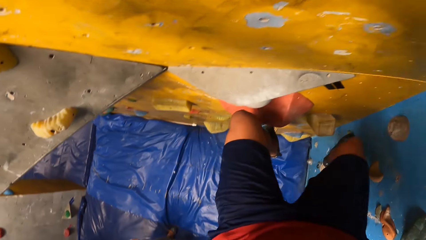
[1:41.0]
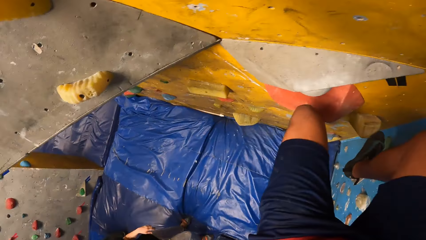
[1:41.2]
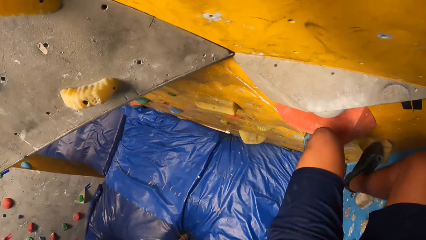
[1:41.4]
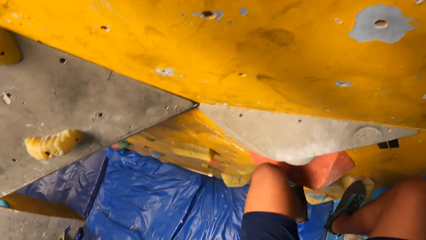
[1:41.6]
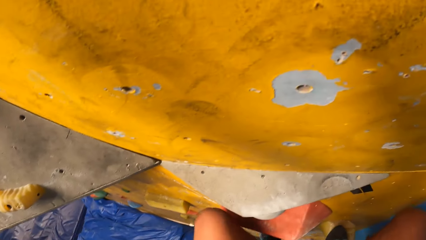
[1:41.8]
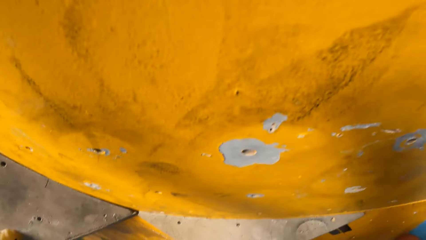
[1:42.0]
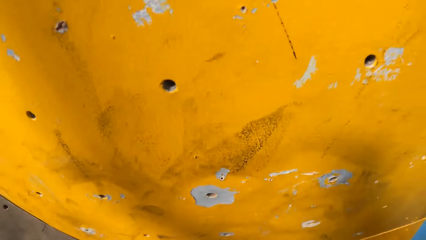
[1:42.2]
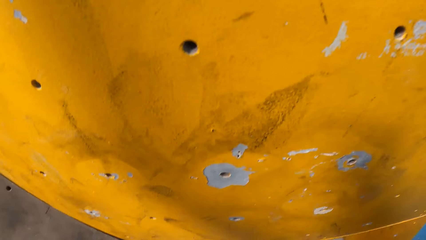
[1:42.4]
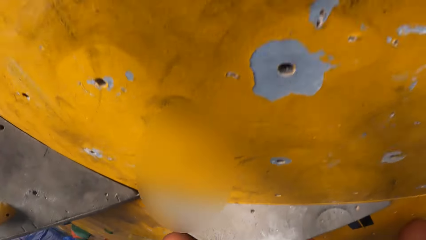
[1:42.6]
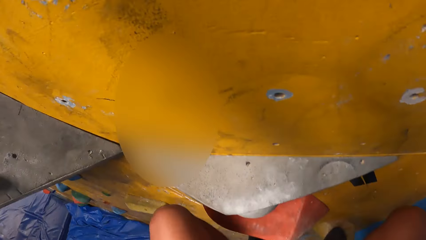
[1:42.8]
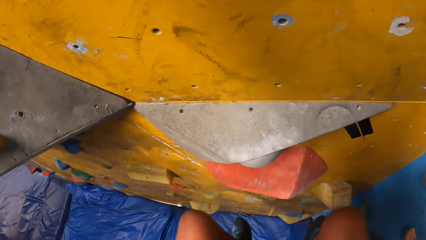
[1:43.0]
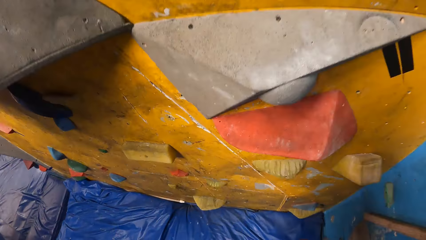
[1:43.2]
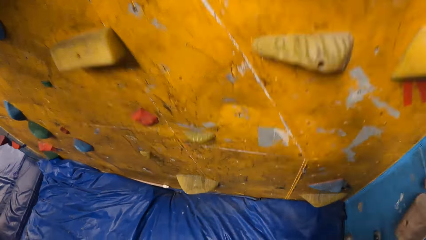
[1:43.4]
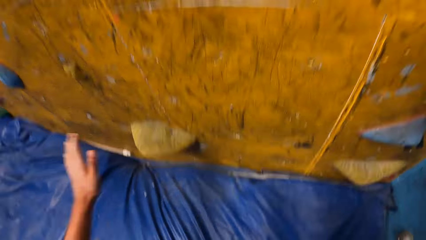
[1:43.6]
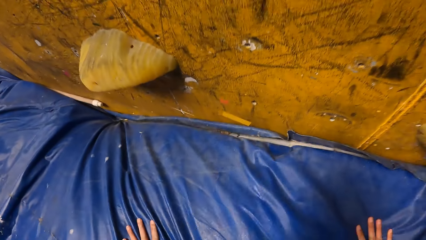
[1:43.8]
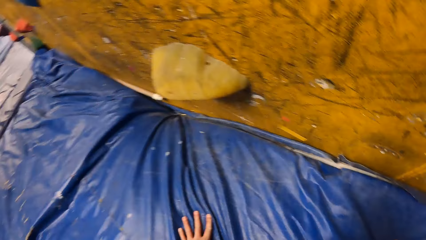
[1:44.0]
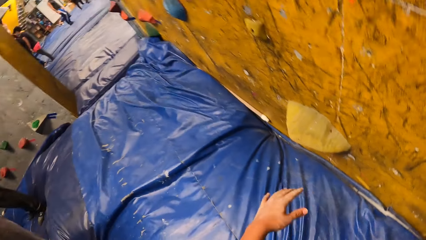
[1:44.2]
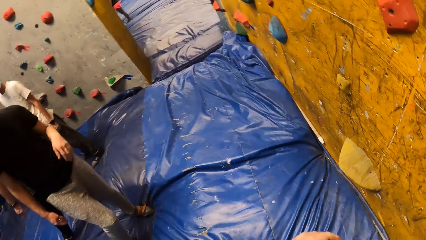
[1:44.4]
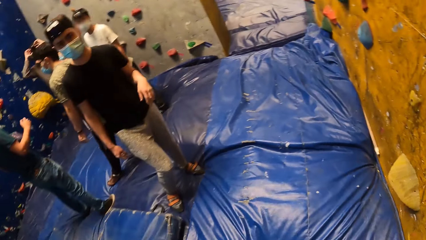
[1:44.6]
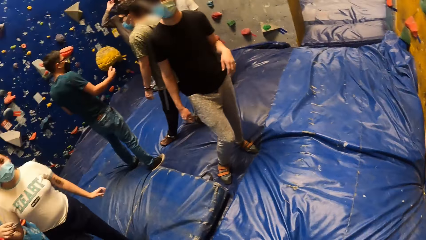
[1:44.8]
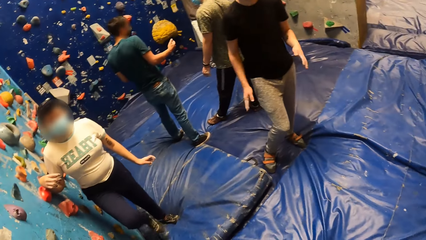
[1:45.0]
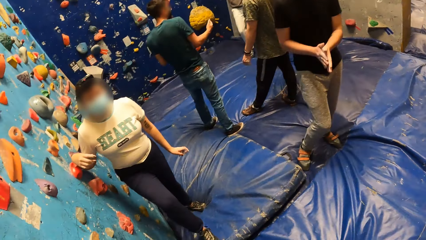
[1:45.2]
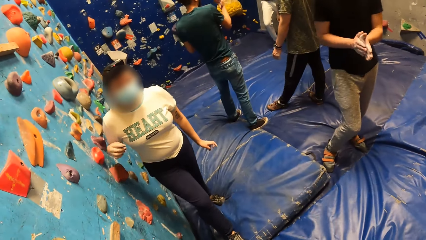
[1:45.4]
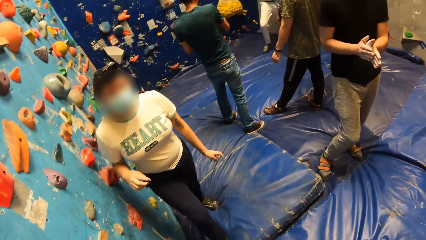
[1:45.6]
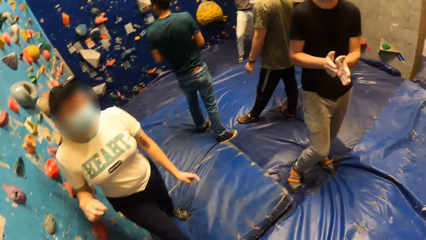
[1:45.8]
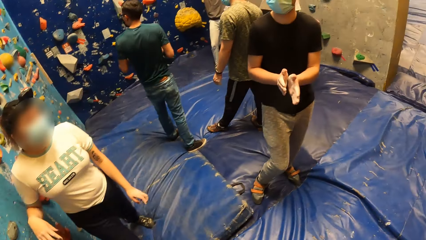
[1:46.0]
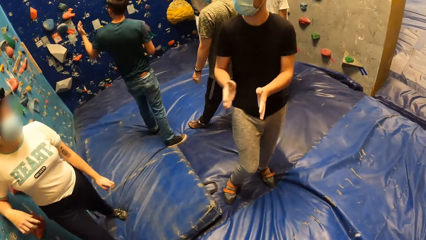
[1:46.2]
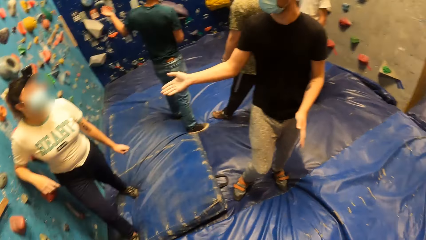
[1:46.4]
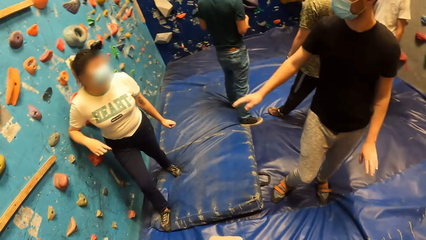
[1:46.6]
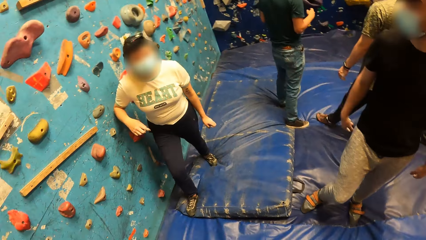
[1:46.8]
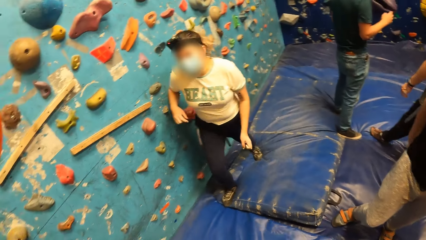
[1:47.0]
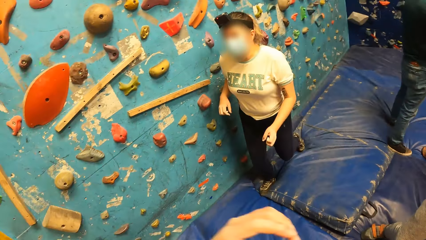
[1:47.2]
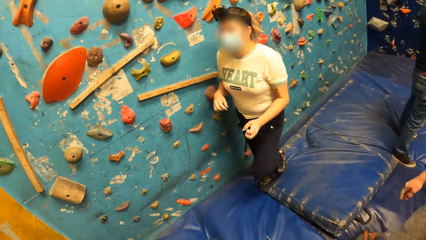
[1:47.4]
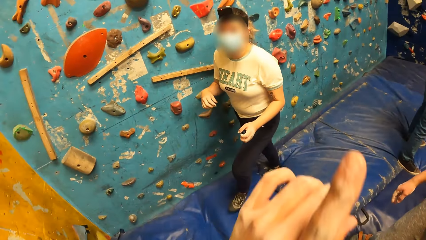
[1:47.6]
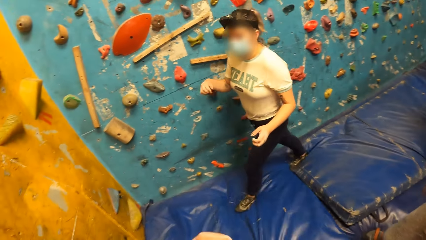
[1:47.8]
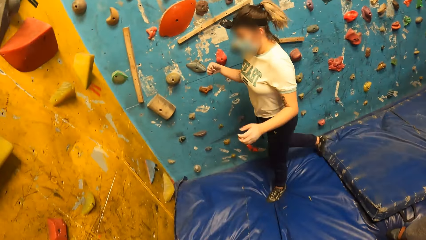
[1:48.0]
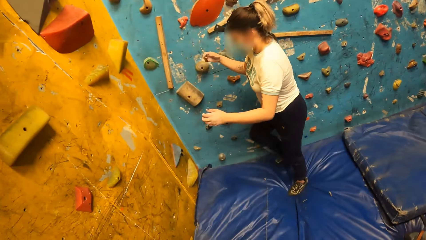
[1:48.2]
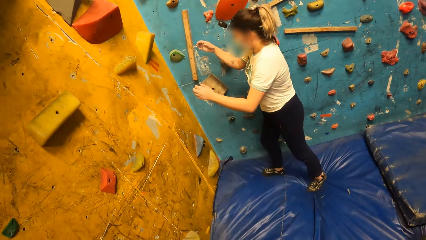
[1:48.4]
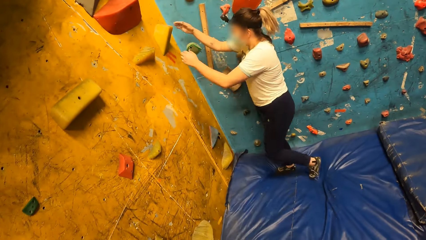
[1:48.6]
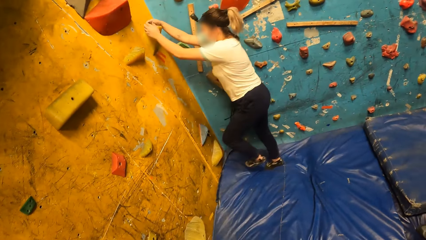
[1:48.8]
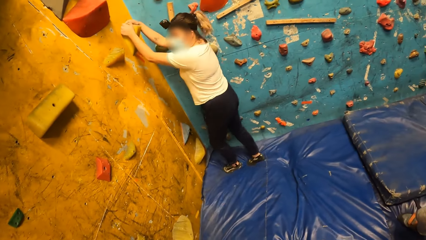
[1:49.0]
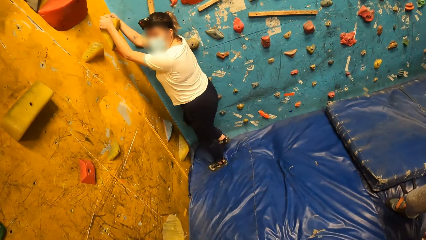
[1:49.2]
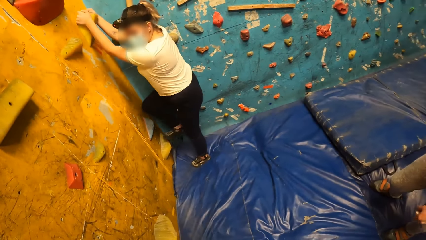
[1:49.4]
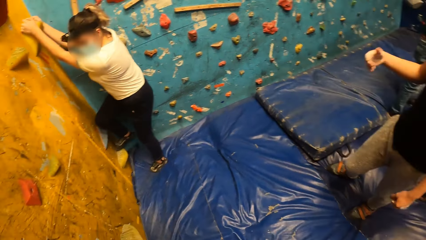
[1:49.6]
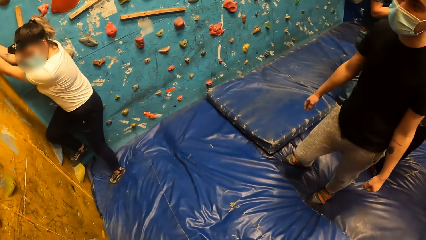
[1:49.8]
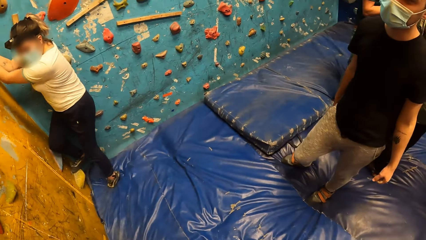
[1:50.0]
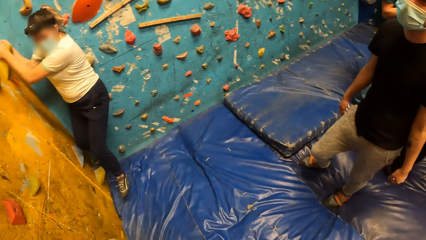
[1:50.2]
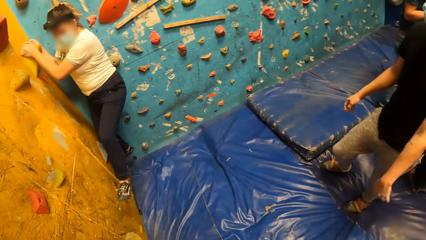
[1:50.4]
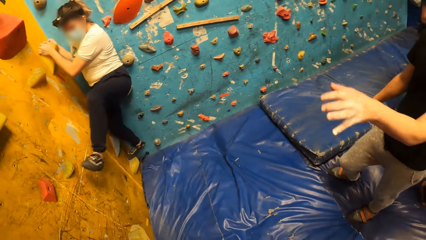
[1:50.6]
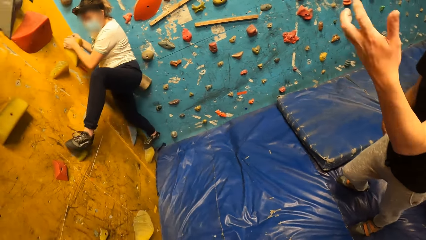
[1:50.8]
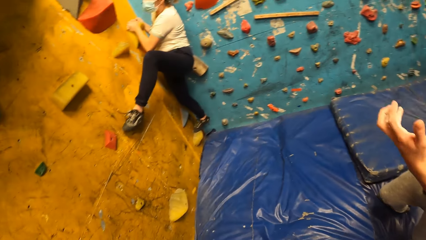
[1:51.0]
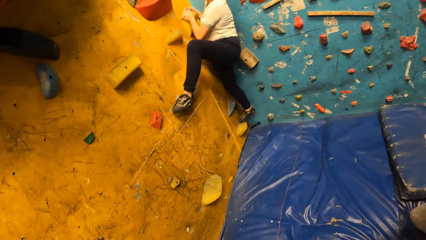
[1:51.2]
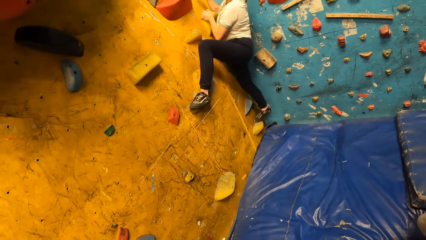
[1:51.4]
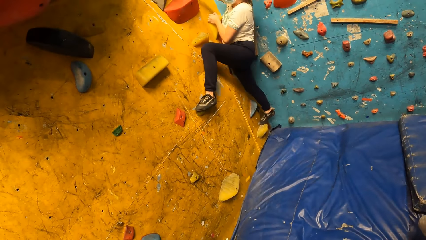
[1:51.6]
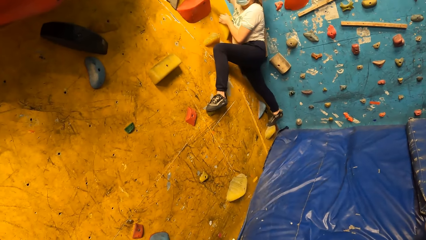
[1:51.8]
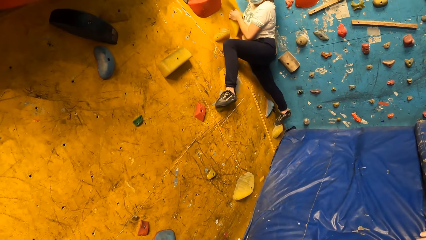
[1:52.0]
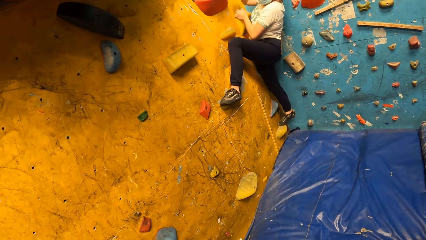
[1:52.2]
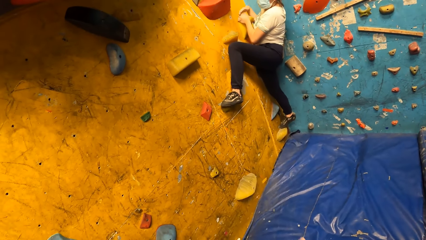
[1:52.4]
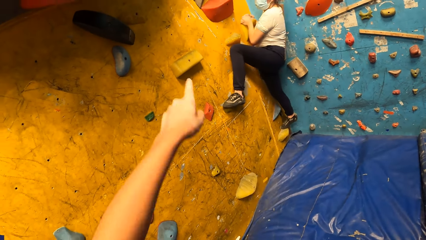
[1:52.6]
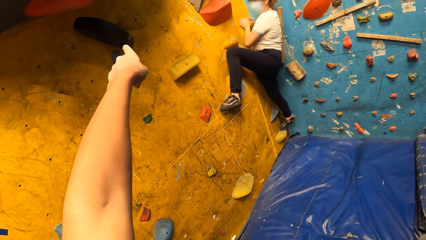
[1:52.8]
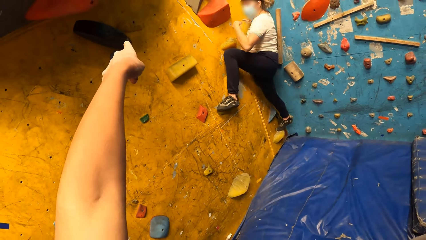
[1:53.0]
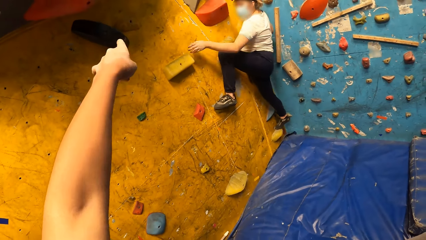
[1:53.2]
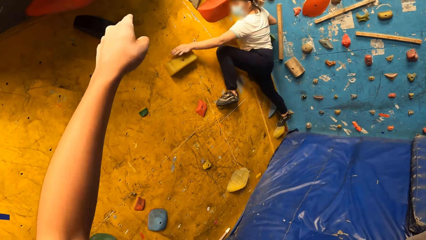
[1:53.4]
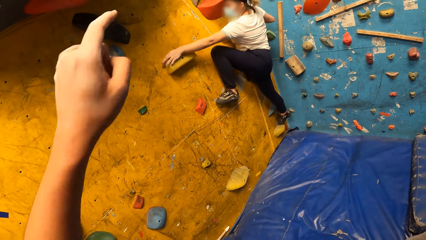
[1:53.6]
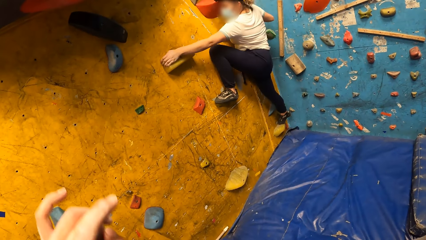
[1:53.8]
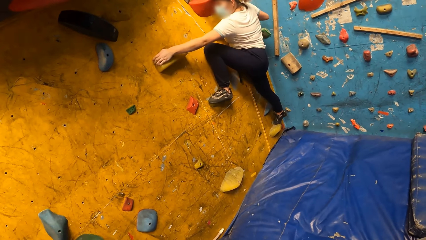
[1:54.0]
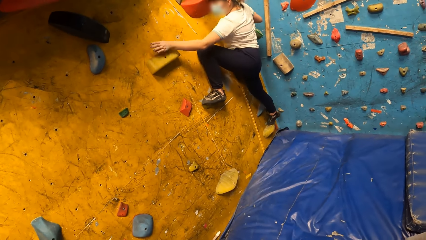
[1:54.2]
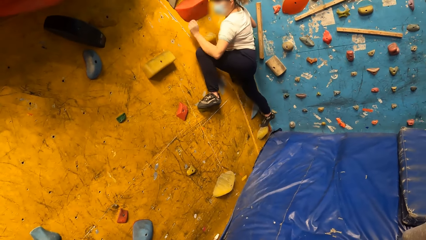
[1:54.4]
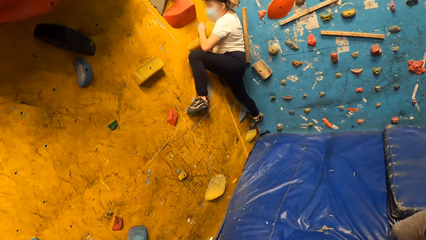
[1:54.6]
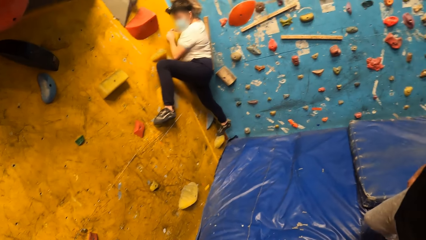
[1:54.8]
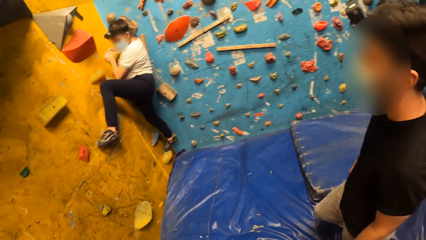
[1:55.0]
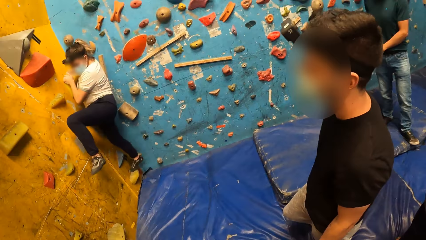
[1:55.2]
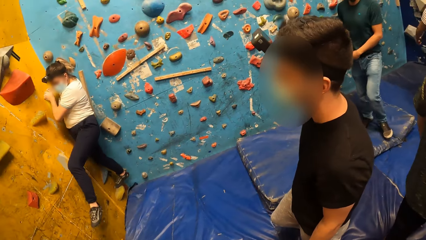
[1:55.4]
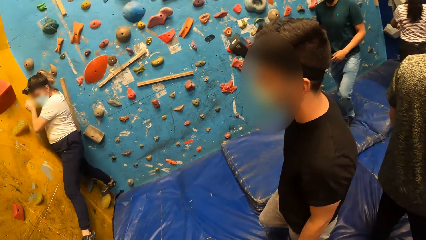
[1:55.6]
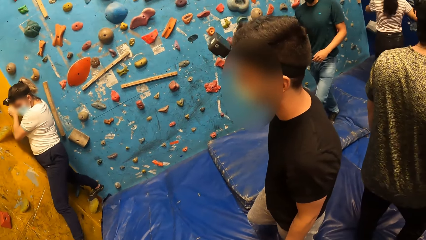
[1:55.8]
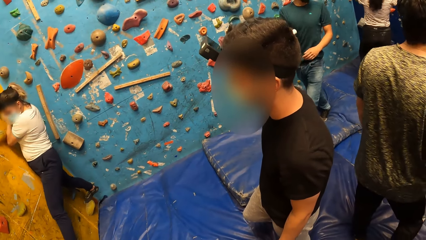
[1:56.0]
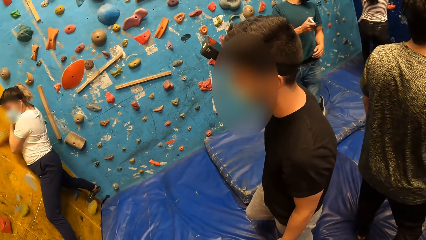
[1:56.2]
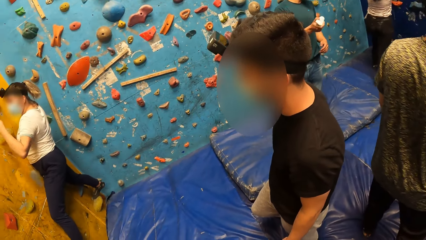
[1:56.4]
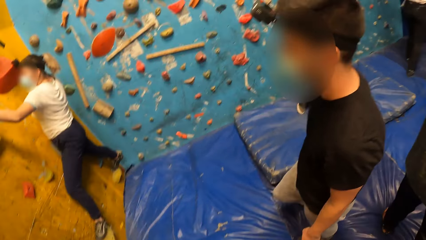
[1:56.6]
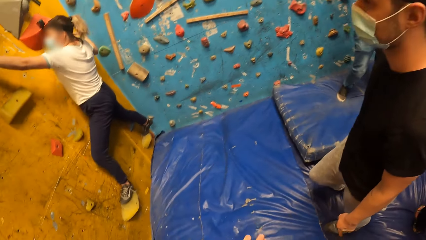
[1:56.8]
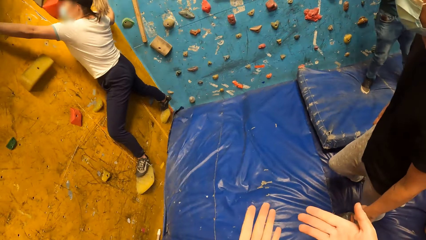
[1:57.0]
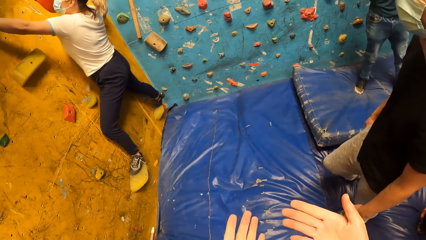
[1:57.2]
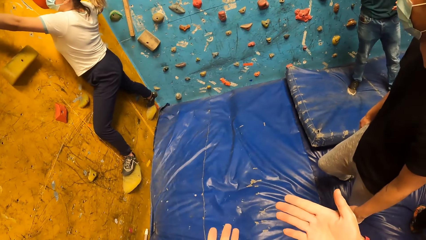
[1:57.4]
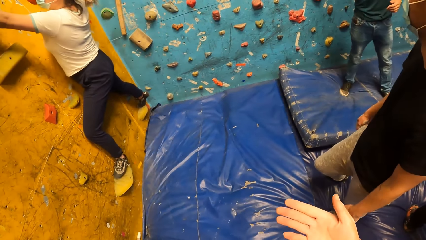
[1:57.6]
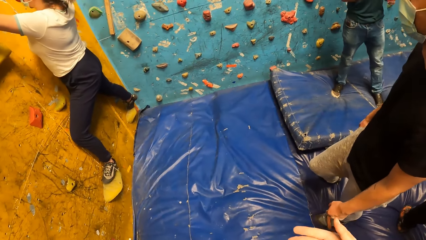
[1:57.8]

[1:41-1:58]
The camera wearer jumps down from the bouldering wall to the crash pad. They look around. A man claps for the camera wearer. The man interacts with a woman. The woman walks around and climbs the bouldering wall.
